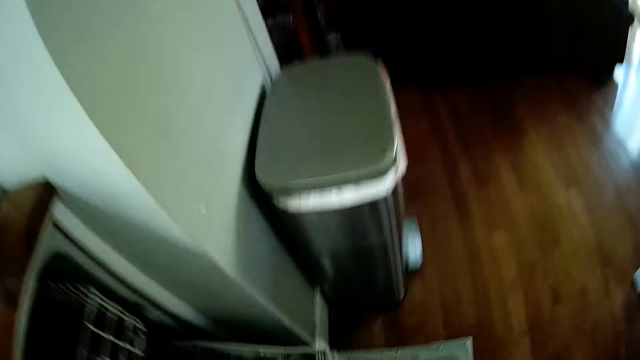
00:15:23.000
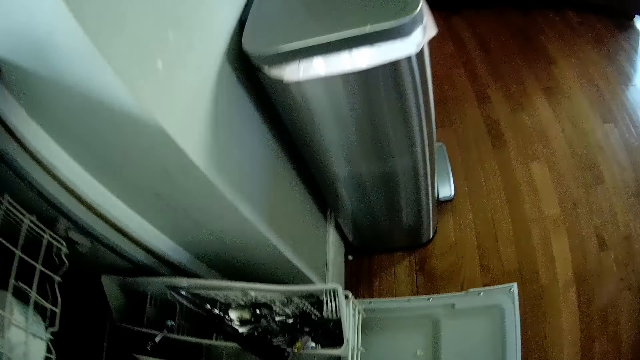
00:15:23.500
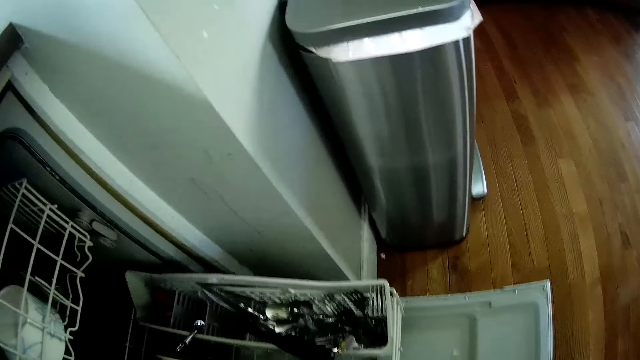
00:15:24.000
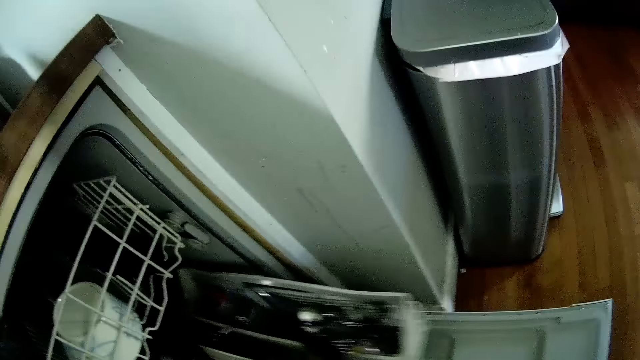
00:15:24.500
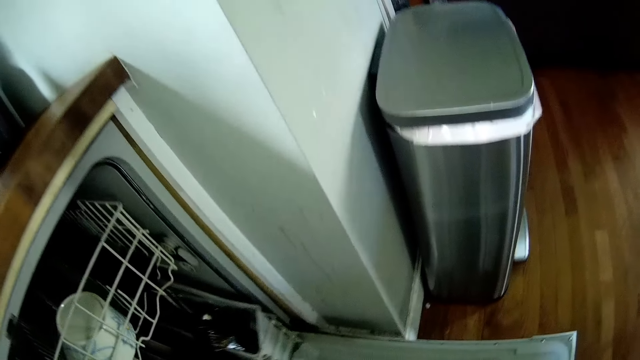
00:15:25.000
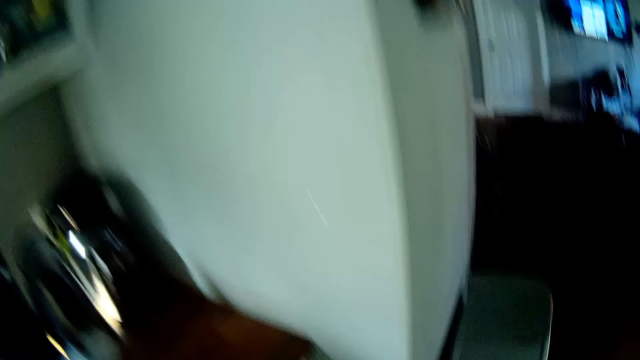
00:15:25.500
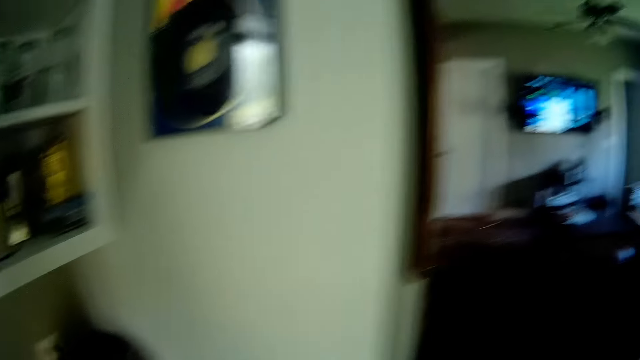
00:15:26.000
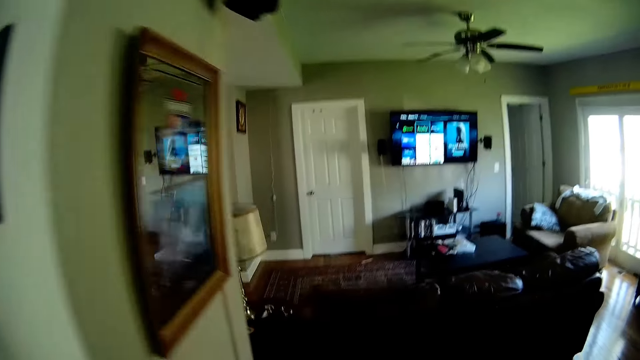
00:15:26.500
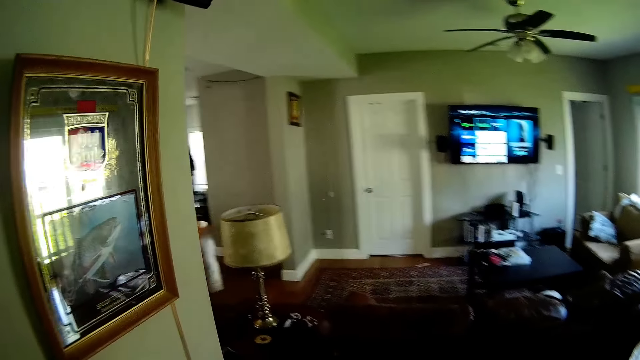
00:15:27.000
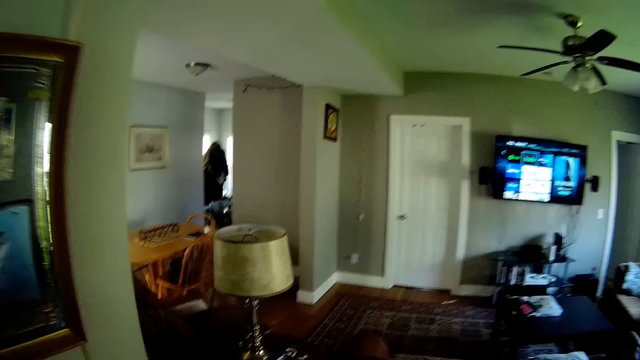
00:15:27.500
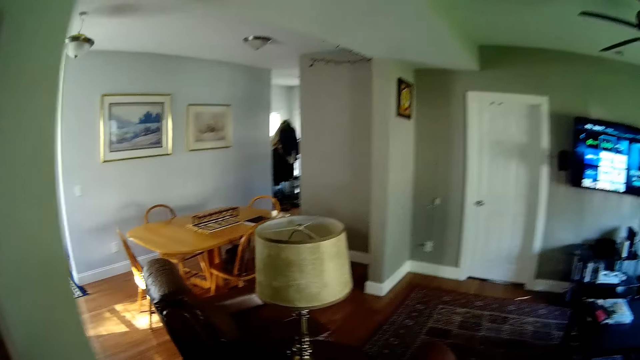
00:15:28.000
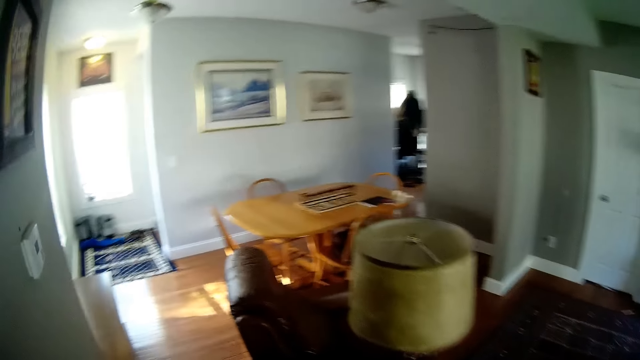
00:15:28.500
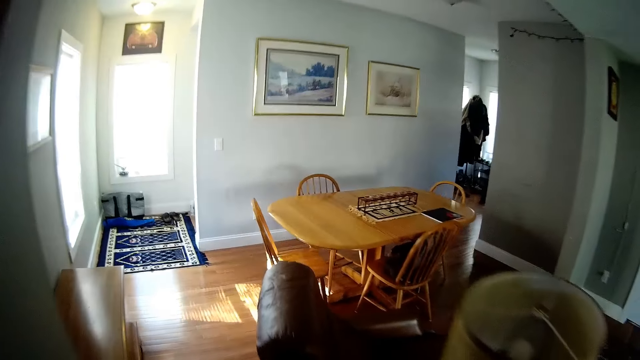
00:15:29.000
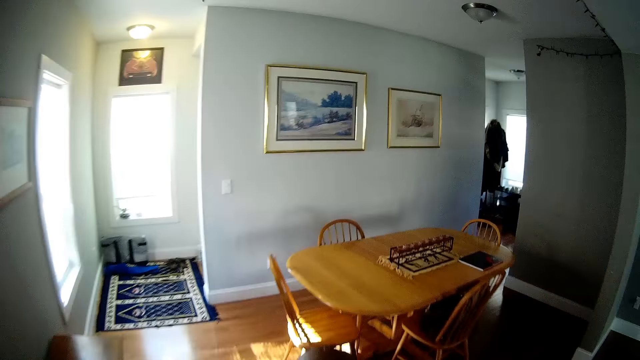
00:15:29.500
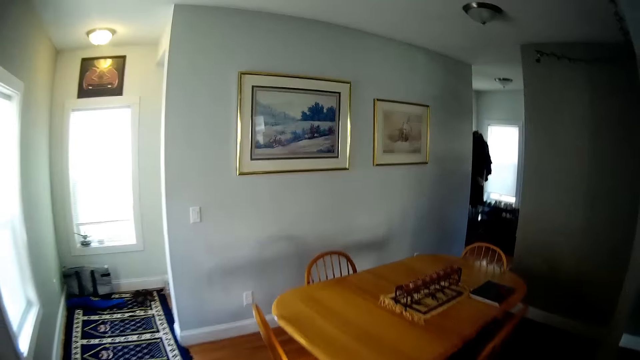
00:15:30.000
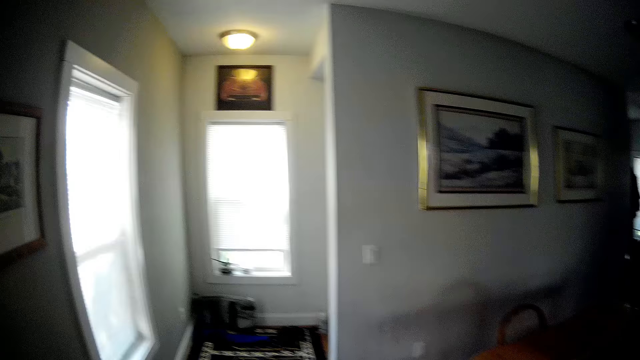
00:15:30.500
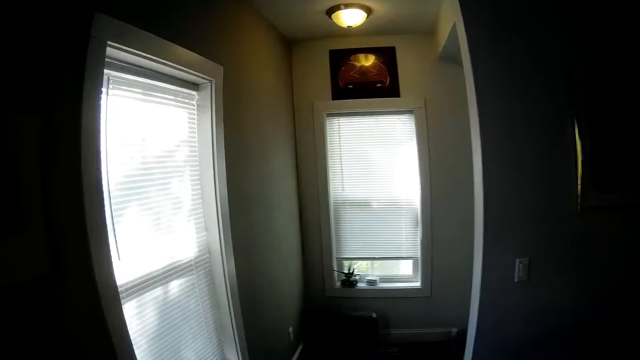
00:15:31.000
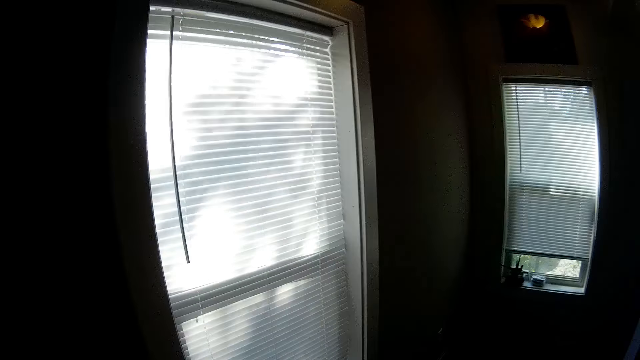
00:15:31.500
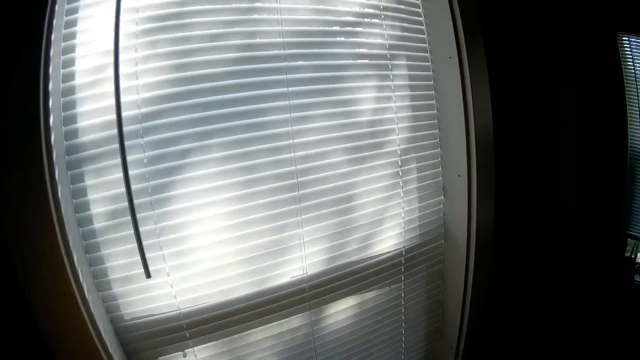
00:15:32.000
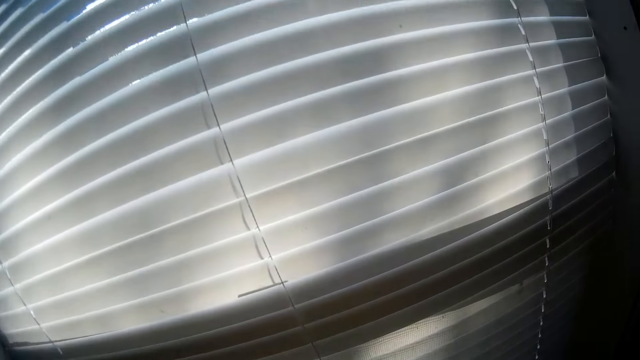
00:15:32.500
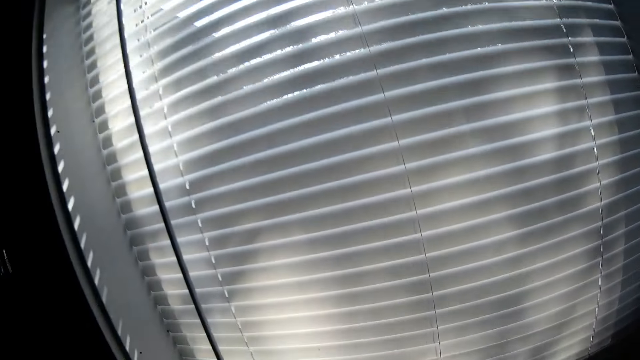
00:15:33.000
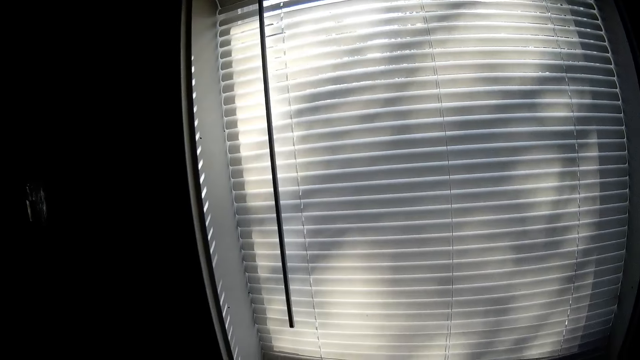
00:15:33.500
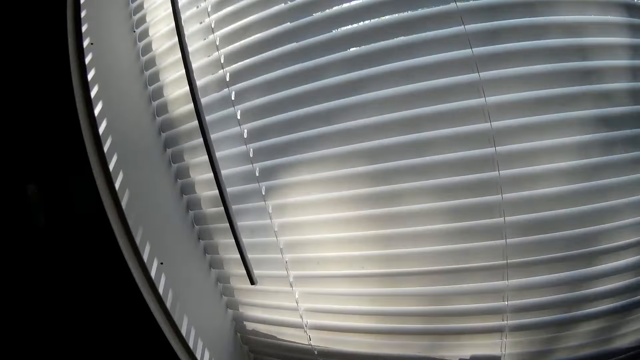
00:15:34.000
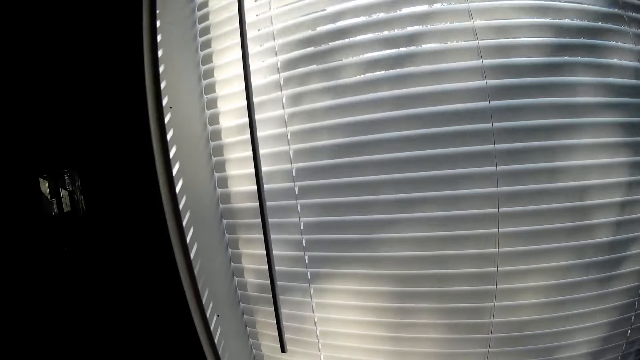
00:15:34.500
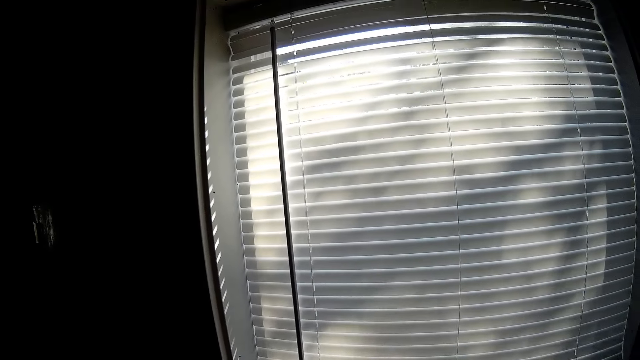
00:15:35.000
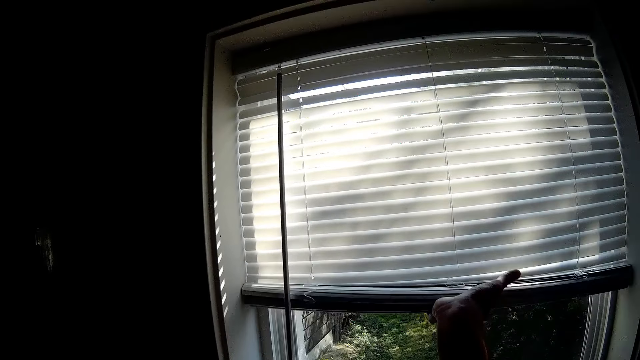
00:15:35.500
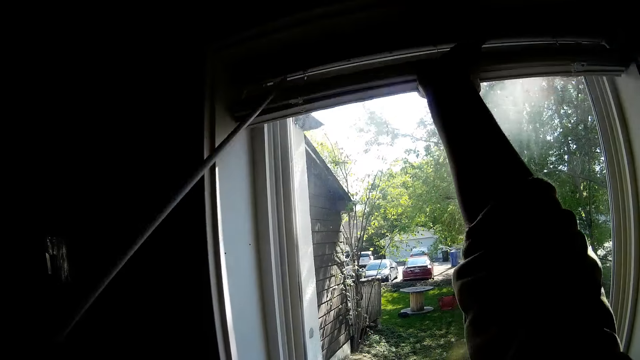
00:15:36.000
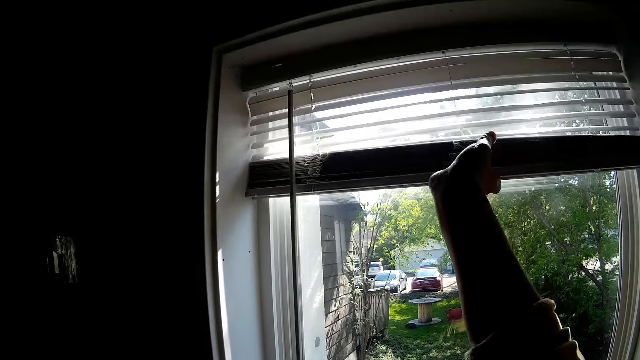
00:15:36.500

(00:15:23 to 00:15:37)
The camera wearer pulls a kitchen cabinet. He pushes the basket into the dishwasher. He pushes back the kitchen cabinet. He walks around the house. He moves towards a small window. He opens the window blind with his right hand.

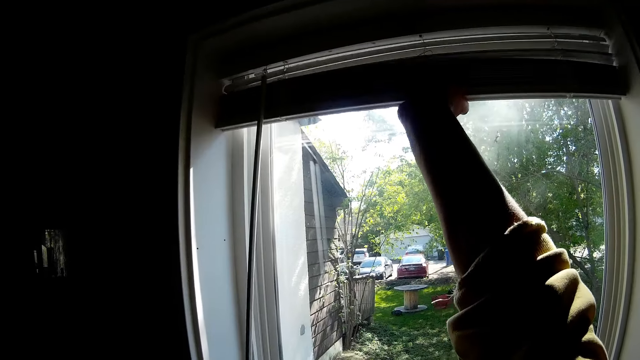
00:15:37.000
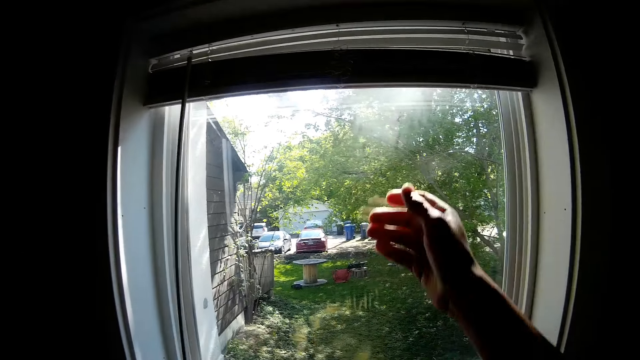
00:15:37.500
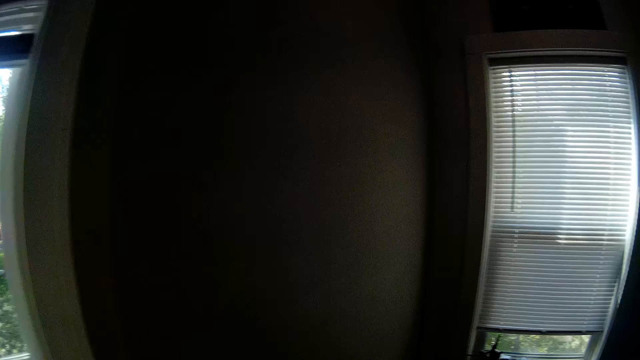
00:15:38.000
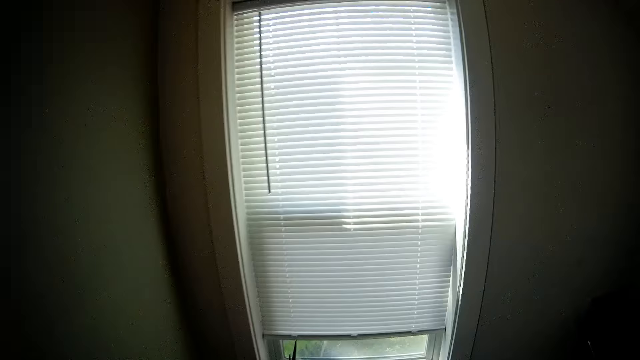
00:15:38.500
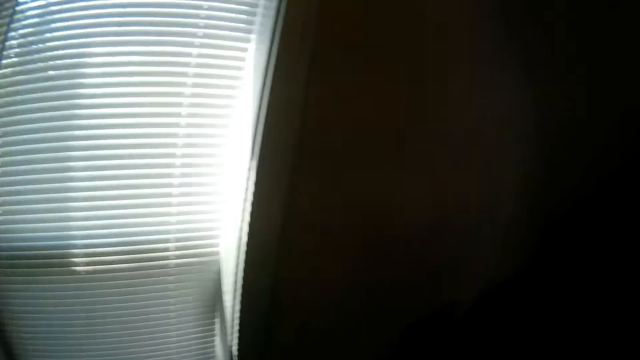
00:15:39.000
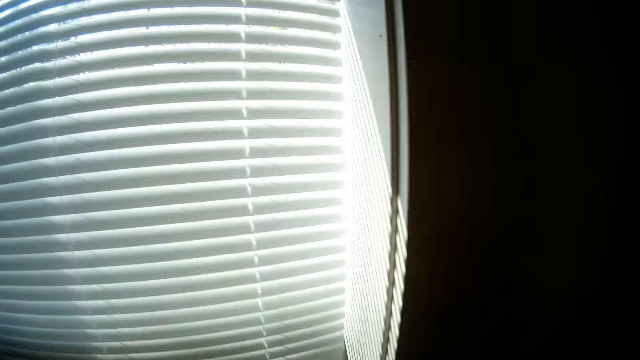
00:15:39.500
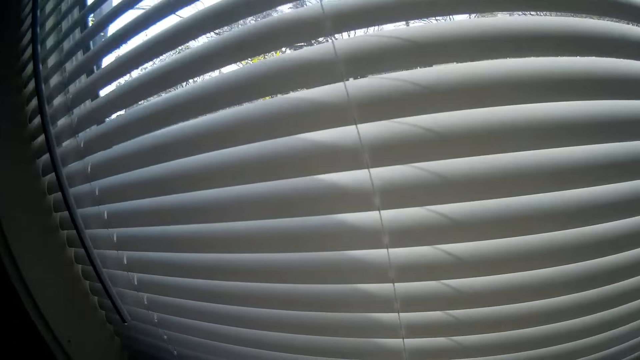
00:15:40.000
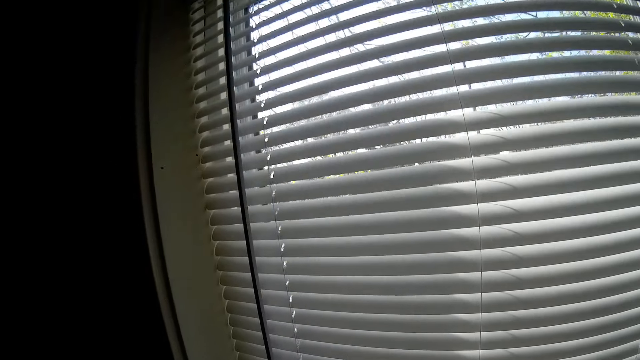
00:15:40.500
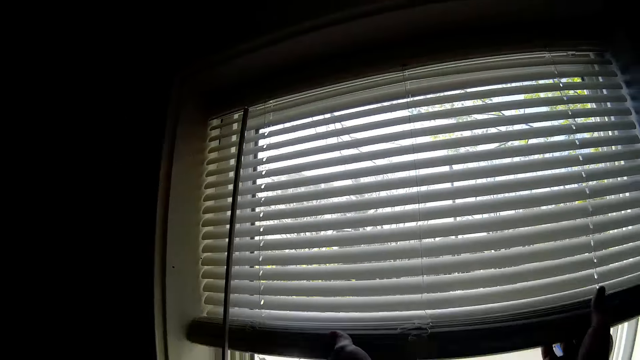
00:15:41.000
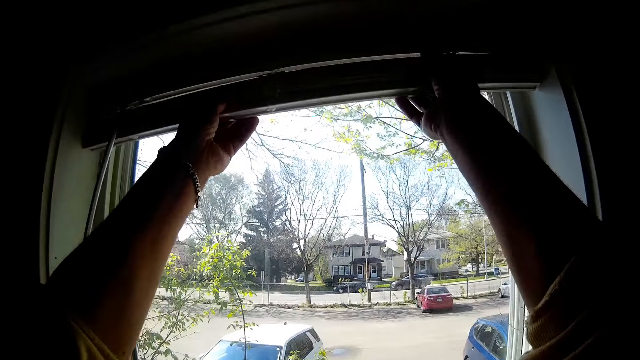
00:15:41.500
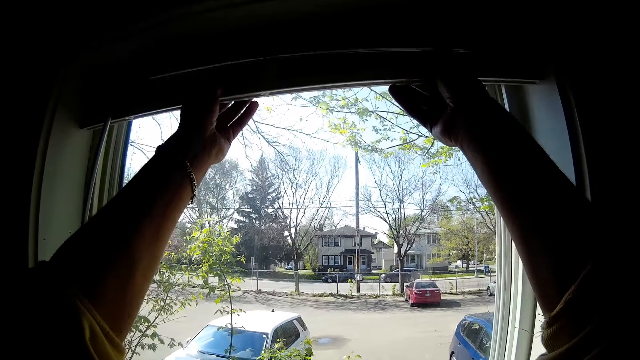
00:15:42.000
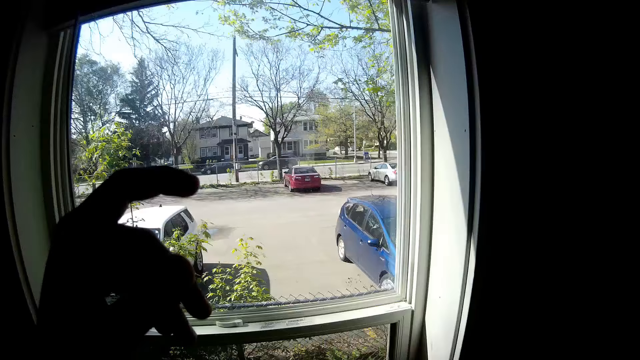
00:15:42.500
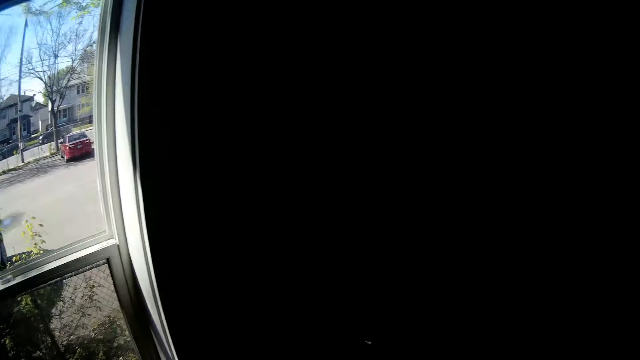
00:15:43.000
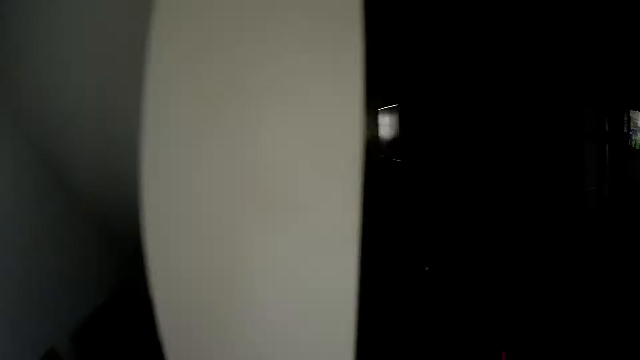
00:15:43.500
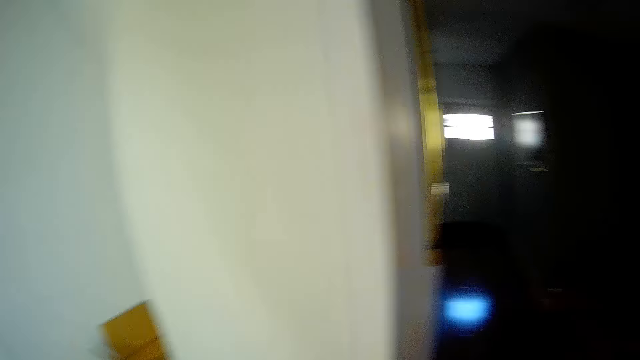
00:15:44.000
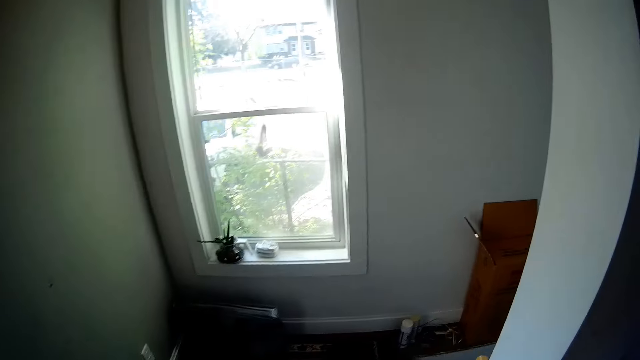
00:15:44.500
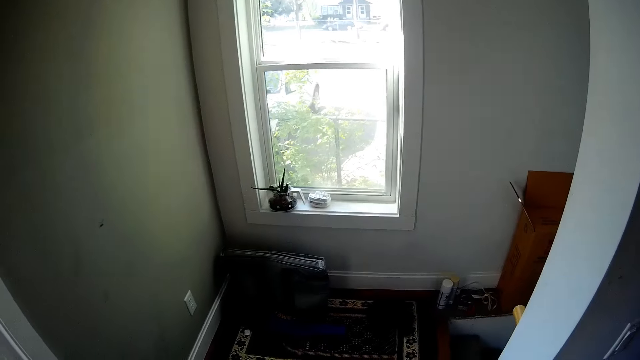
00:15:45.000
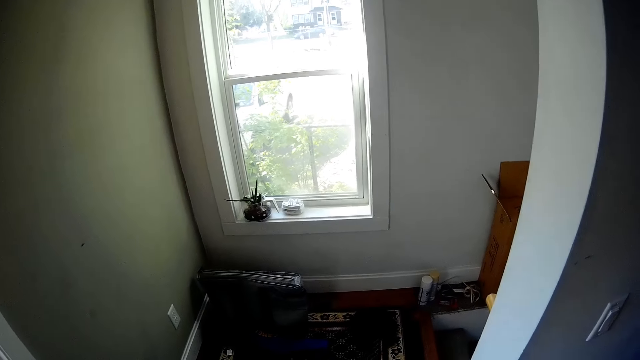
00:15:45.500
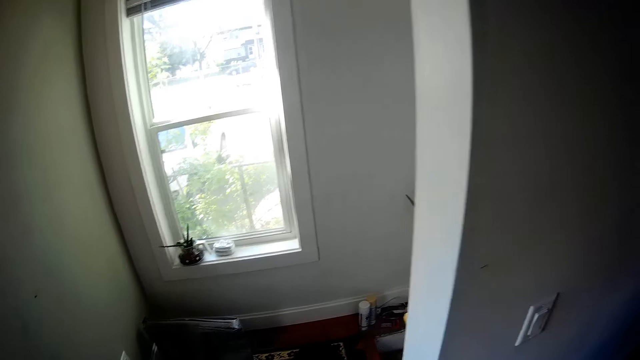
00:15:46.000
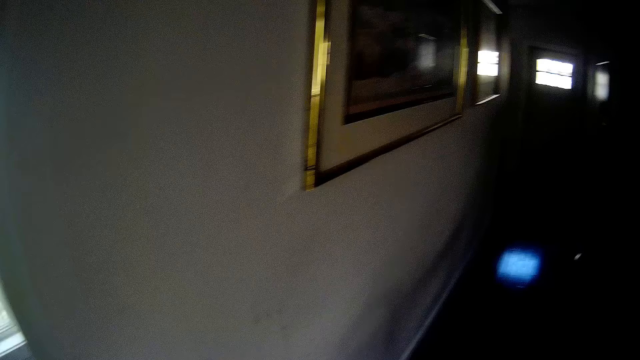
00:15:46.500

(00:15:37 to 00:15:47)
The camera wearer walks around the house. They move towards a small window. They open the window blind with both hands. They walk around the house.
